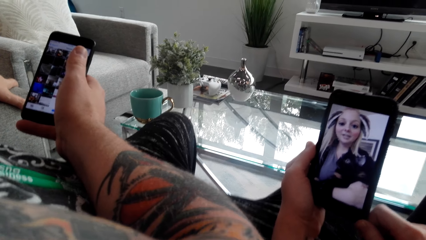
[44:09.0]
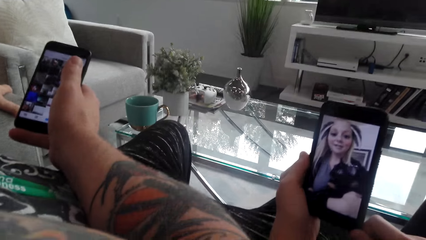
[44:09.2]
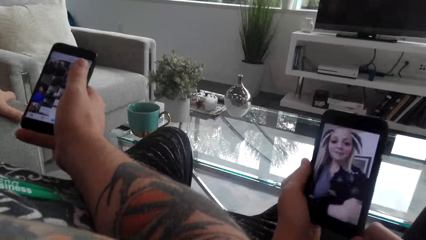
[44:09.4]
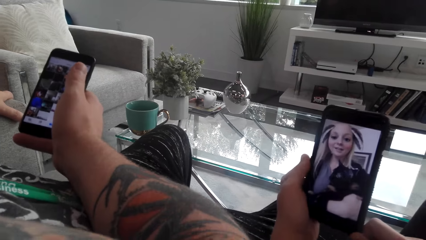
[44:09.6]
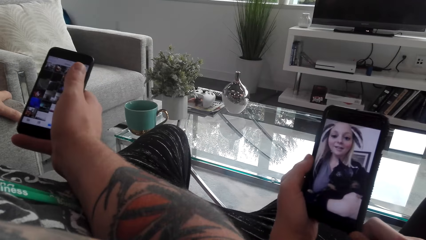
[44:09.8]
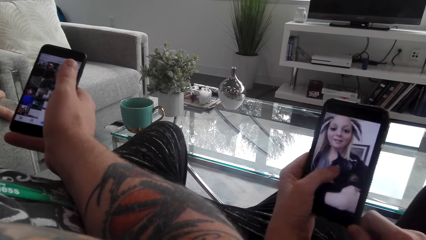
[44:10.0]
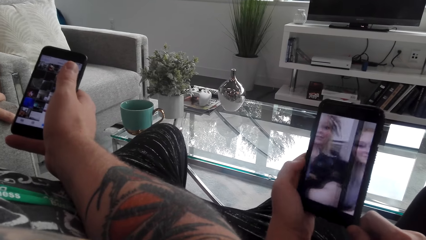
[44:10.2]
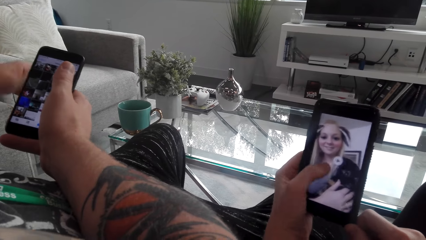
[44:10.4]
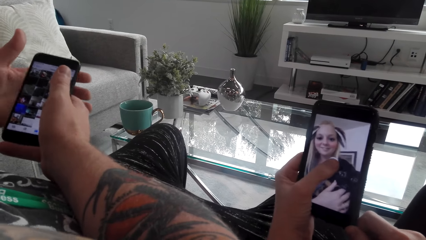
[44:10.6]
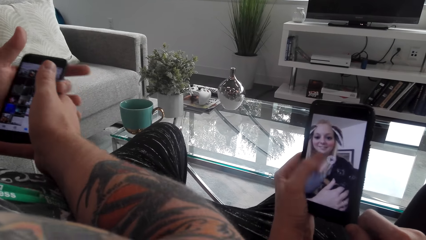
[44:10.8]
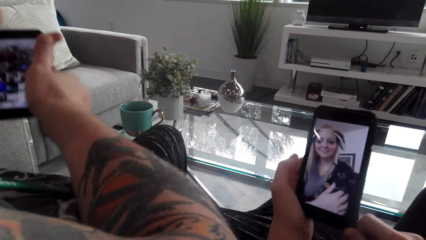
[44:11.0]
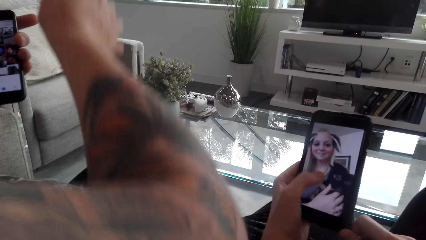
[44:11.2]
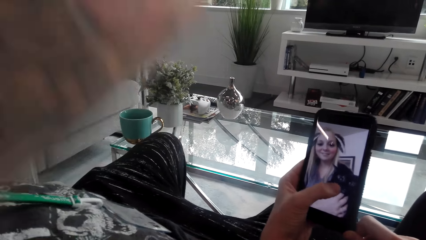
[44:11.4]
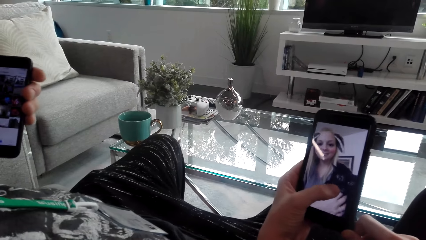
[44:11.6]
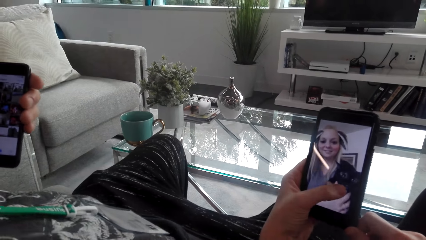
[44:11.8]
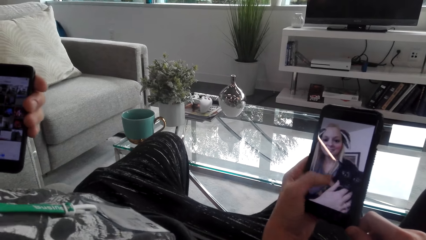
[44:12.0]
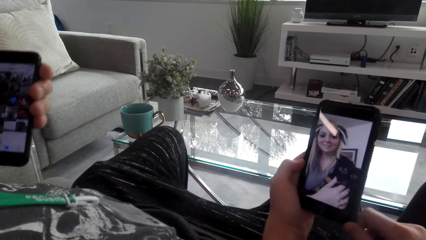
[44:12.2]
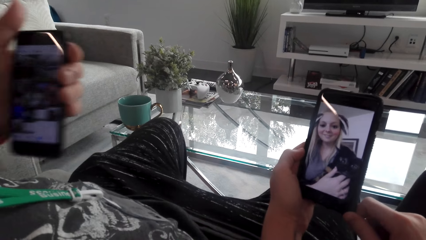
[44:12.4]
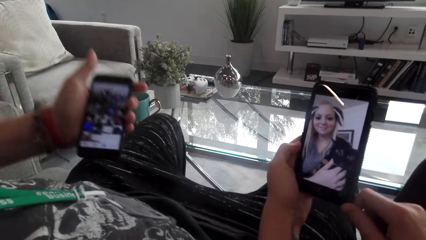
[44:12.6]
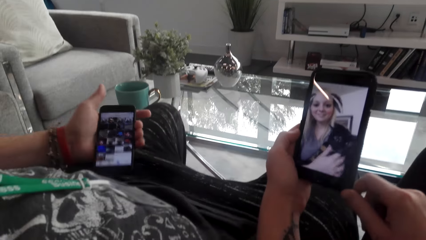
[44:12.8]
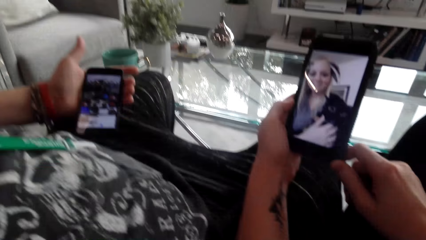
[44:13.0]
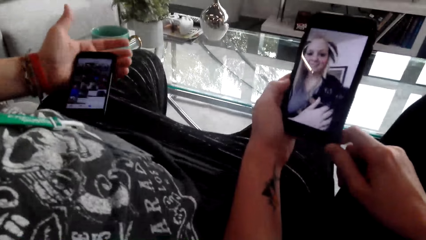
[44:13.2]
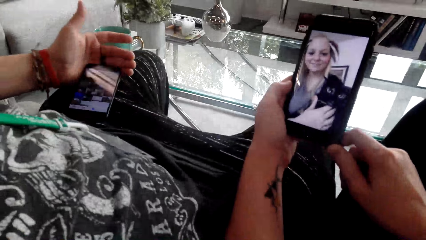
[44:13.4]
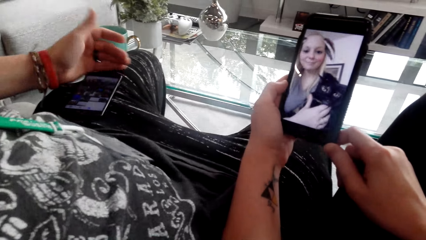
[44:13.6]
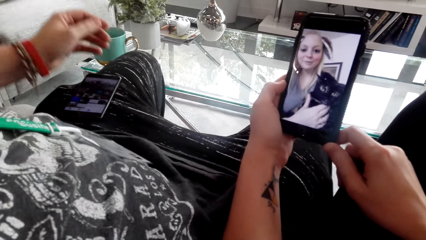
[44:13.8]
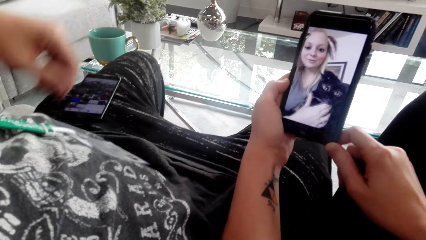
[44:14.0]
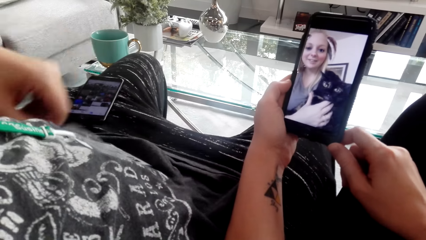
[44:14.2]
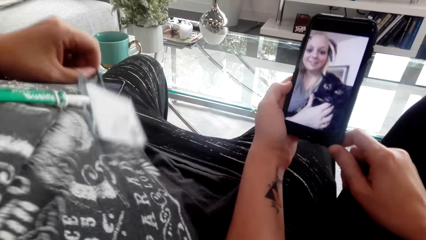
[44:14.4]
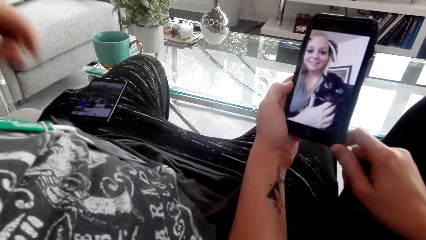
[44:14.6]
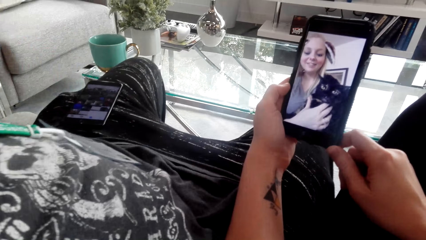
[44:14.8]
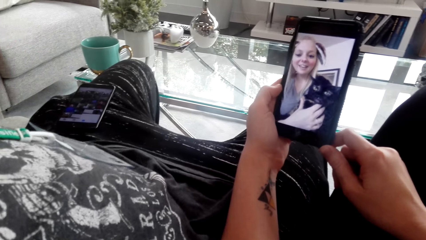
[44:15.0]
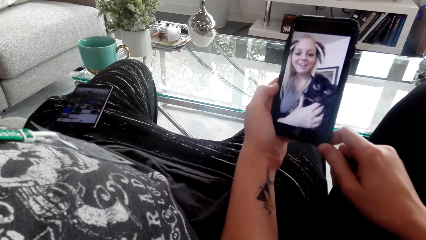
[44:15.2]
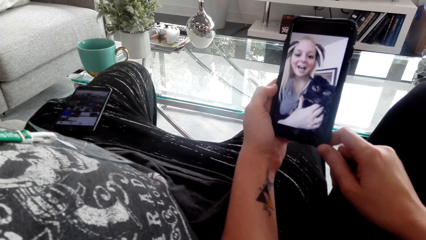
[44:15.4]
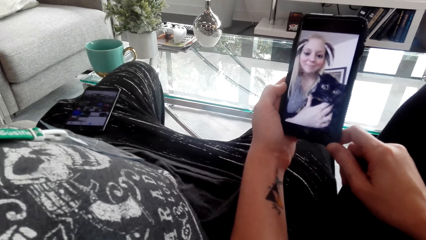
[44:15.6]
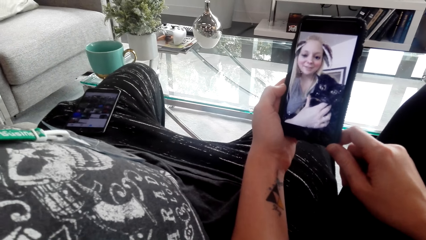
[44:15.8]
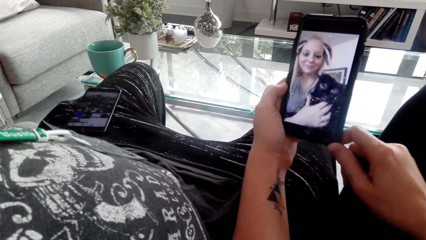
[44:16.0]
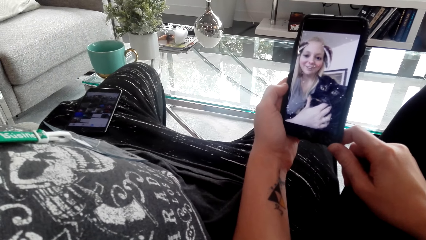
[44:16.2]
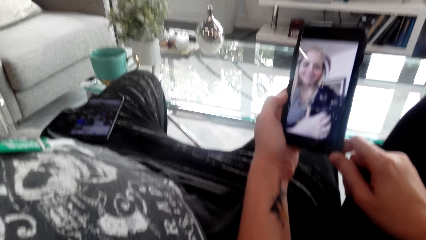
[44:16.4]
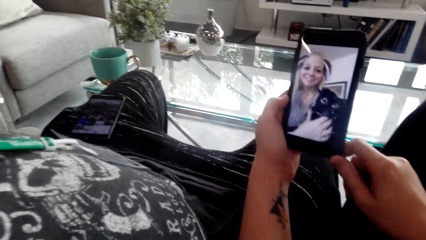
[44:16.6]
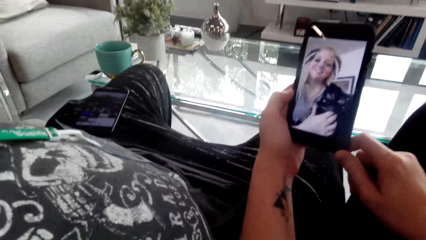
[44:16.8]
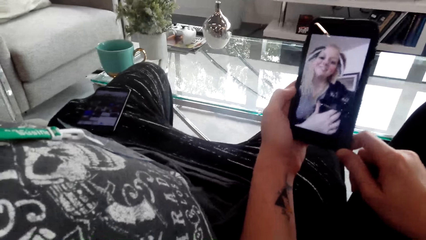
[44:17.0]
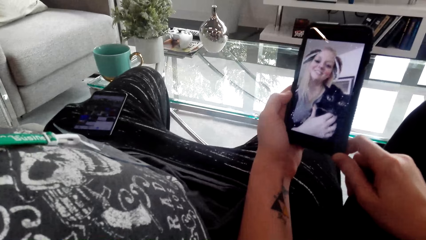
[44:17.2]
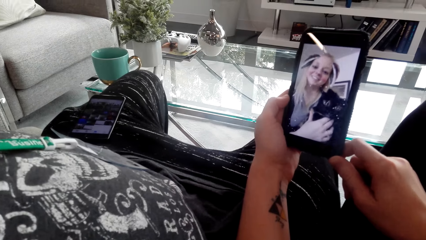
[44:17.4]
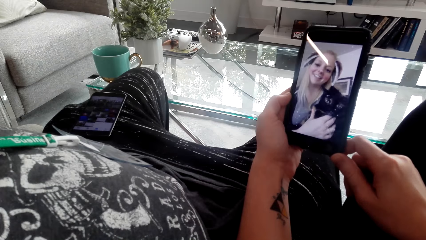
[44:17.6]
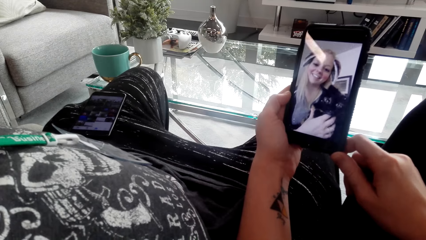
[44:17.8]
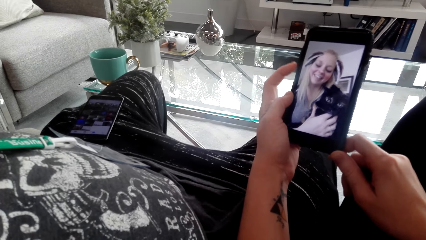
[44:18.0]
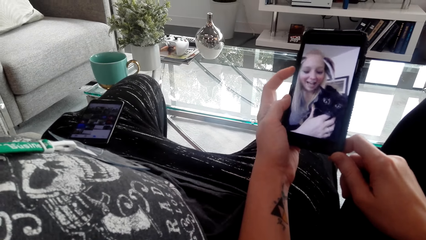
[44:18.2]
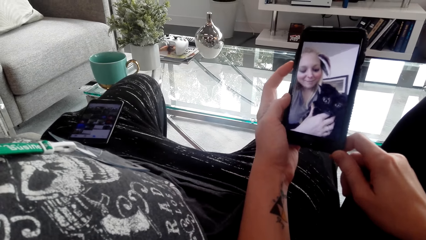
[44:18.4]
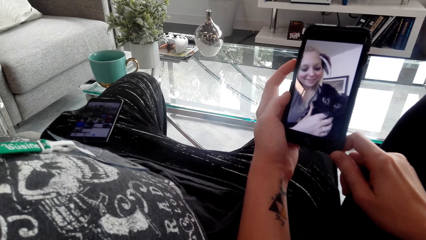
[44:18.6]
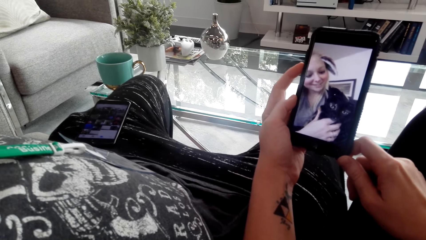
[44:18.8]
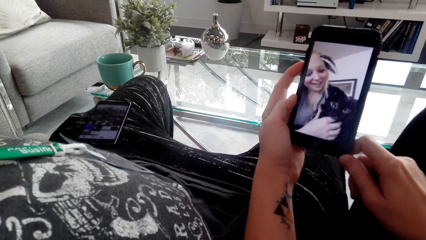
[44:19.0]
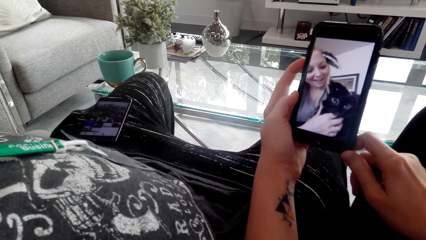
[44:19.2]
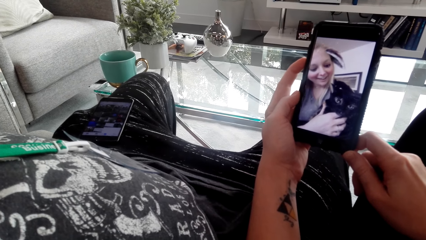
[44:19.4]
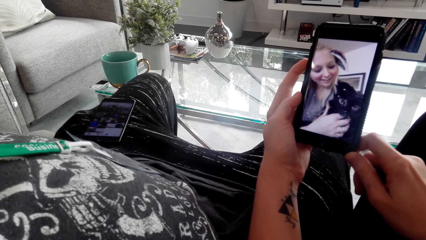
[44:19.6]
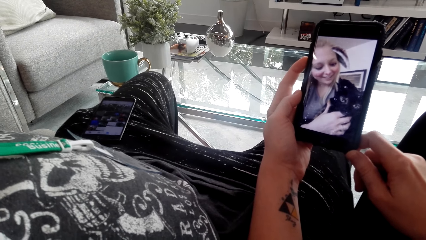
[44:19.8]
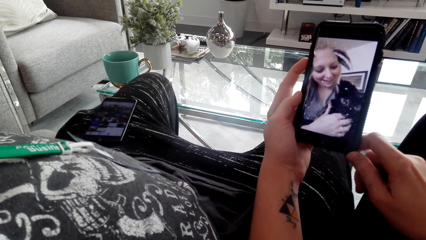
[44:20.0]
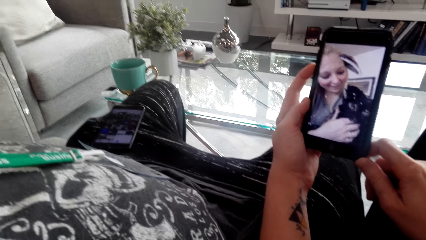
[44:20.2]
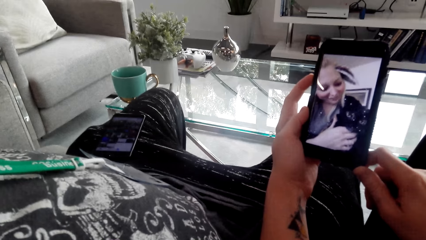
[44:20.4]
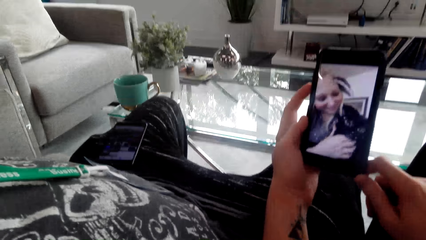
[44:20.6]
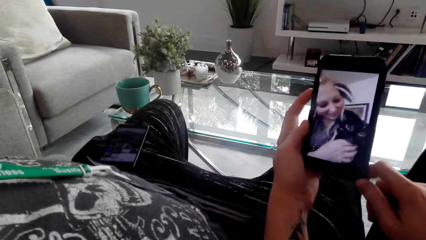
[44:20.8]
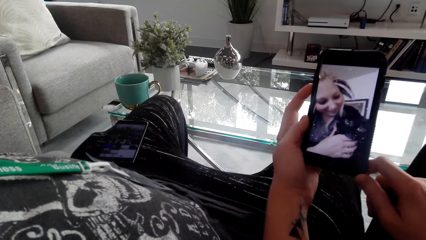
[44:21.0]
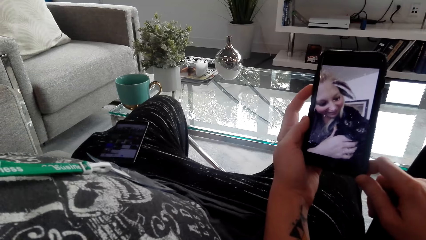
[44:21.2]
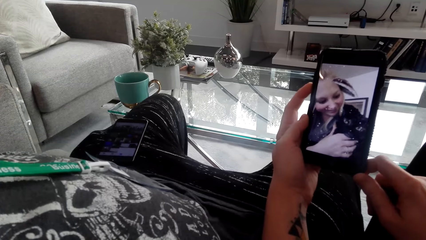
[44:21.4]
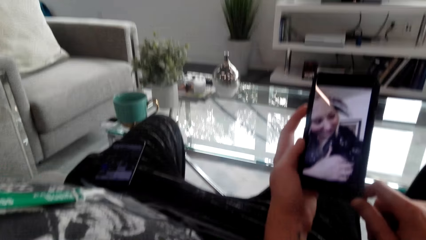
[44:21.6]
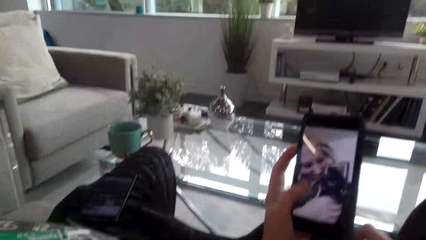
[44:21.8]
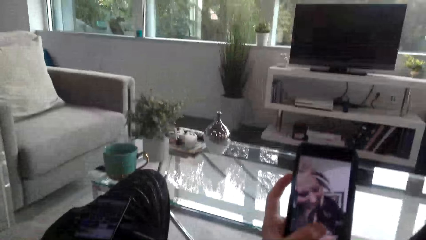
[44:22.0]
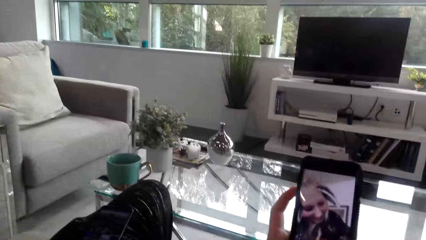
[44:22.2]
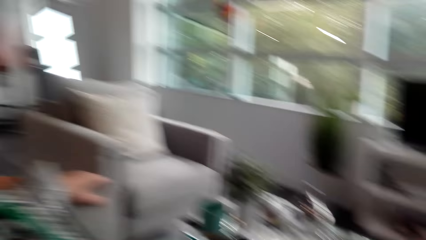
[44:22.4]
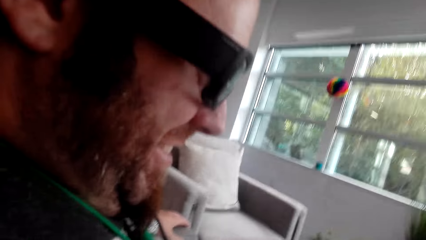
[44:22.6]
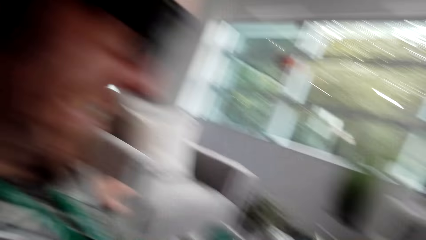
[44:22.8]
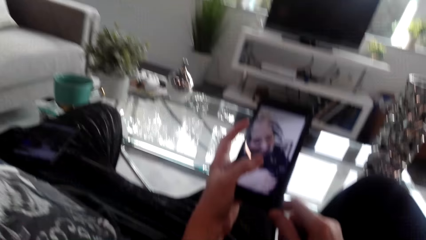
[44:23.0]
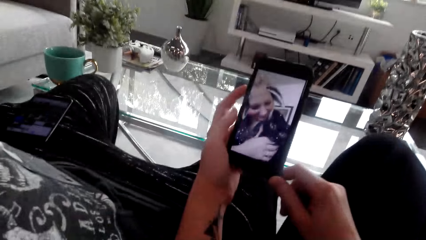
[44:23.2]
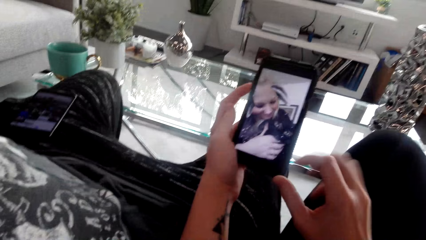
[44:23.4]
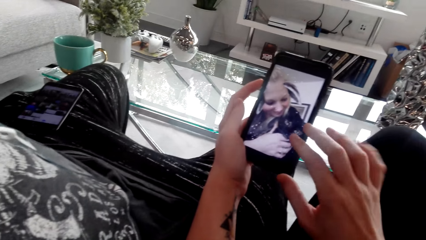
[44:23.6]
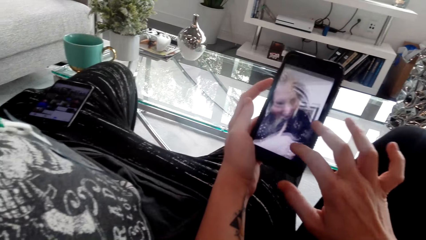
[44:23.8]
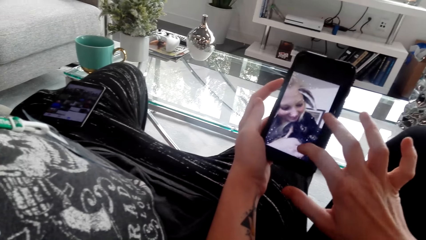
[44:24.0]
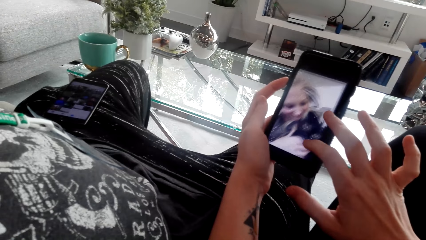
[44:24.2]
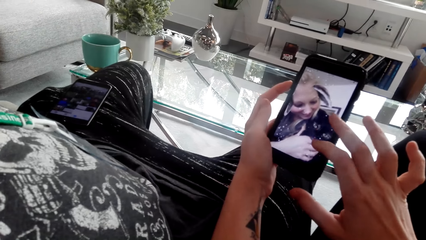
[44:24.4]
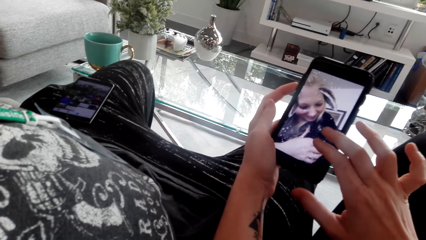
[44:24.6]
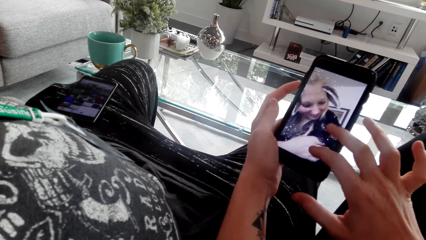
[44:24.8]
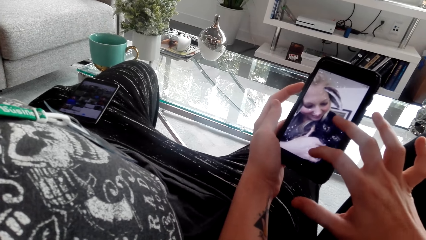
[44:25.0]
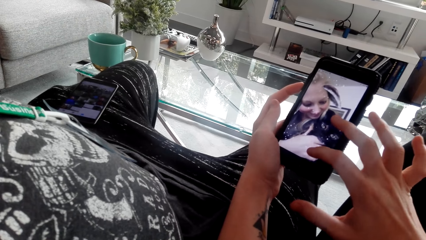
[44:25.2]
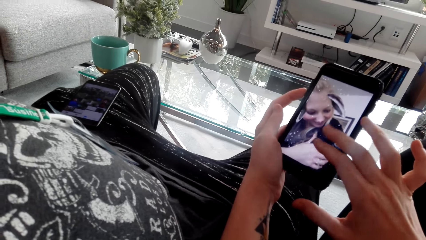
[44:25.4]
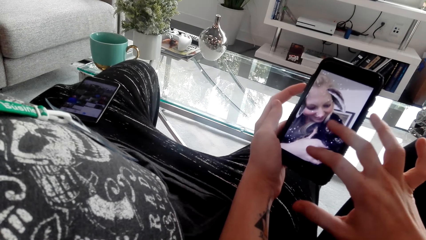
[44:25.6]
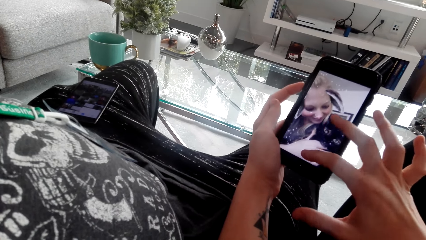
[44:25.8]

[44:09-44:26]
The camera wearer watches a video on the phone. They swipe on the phone and tap on the phone. A man holds the phone with the left hand. He puts his hand up. The man converses with the camera wearer. The man puts the phone on his thigh and touches his shirt. The camera wearer watches the video on the phone. They laugh. The man laughs. The camera wearer looks at the man.
